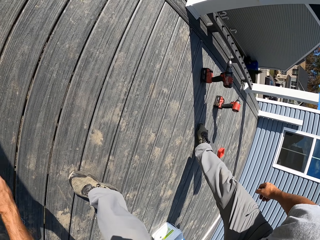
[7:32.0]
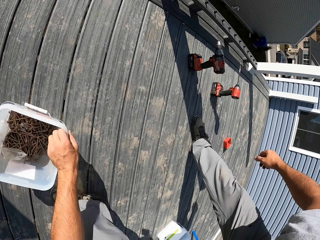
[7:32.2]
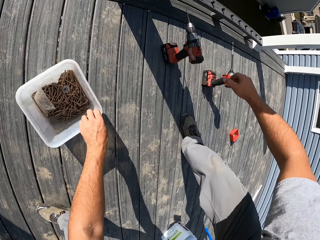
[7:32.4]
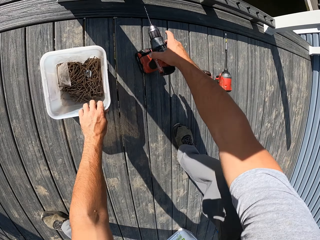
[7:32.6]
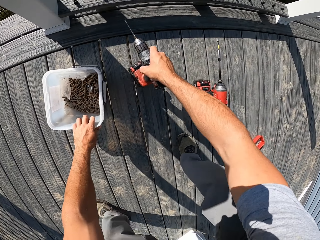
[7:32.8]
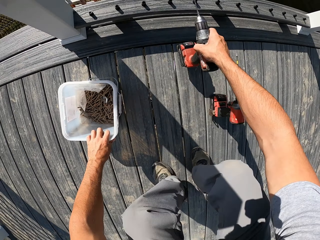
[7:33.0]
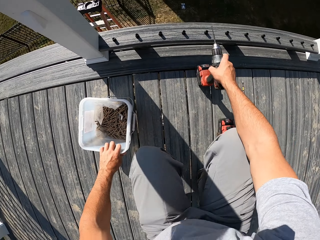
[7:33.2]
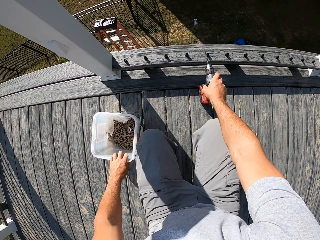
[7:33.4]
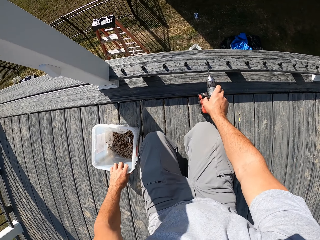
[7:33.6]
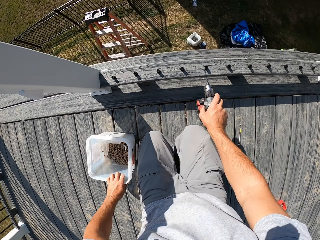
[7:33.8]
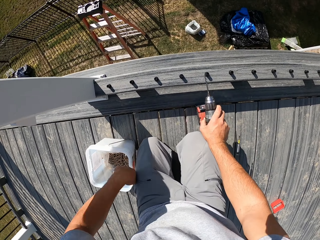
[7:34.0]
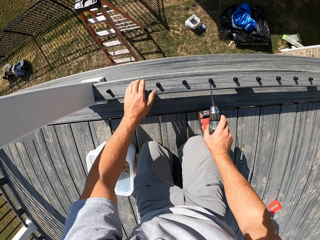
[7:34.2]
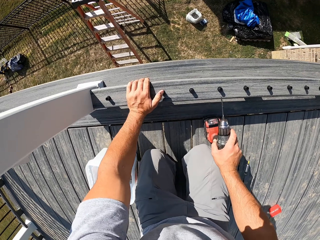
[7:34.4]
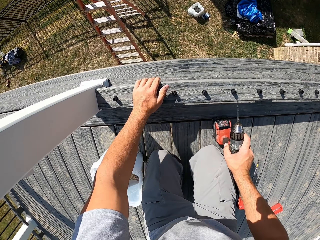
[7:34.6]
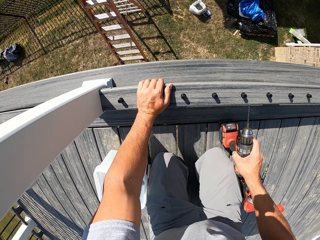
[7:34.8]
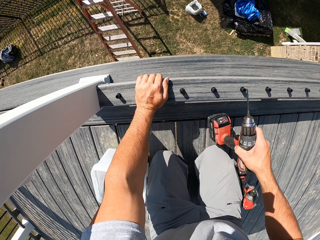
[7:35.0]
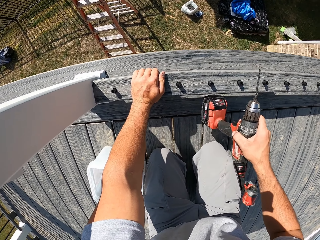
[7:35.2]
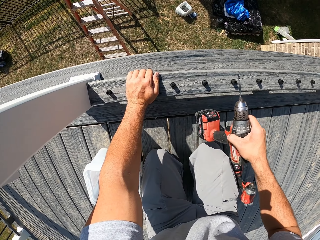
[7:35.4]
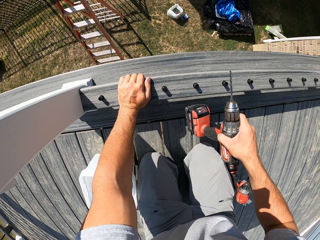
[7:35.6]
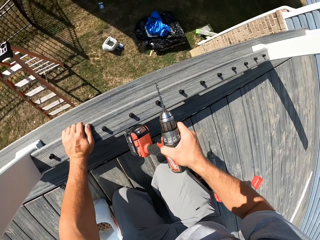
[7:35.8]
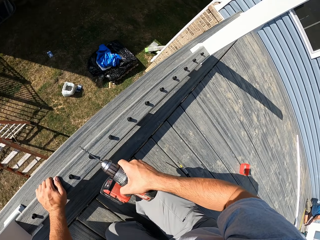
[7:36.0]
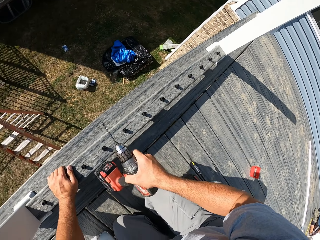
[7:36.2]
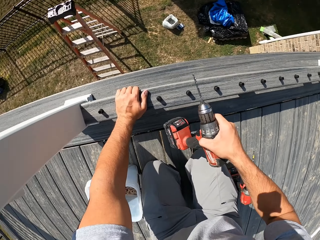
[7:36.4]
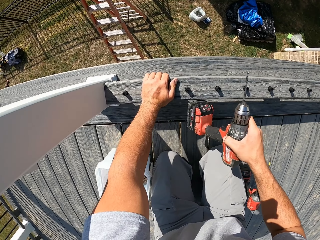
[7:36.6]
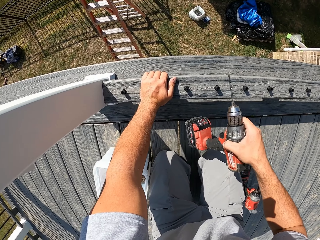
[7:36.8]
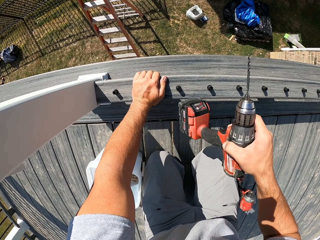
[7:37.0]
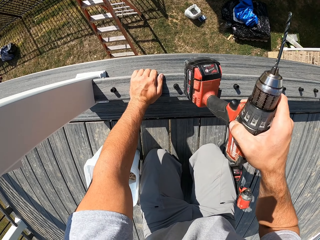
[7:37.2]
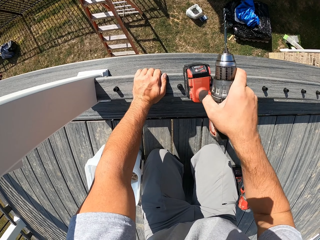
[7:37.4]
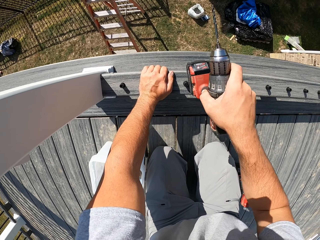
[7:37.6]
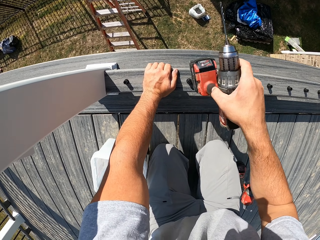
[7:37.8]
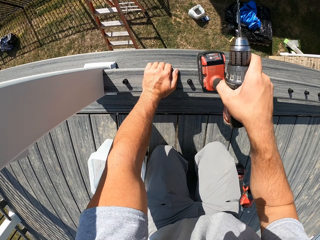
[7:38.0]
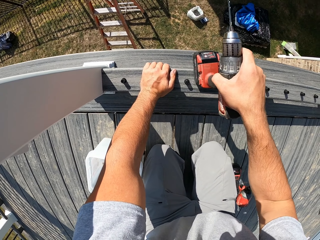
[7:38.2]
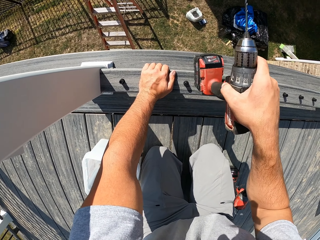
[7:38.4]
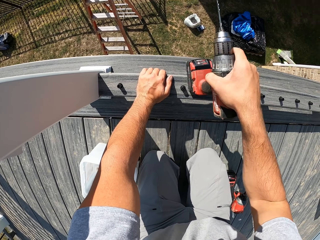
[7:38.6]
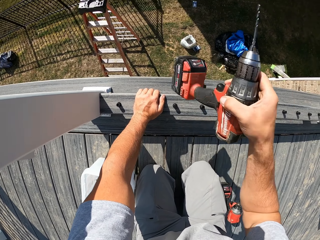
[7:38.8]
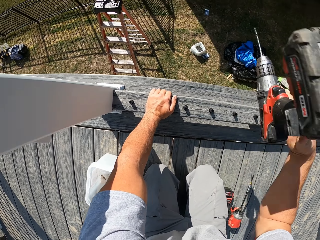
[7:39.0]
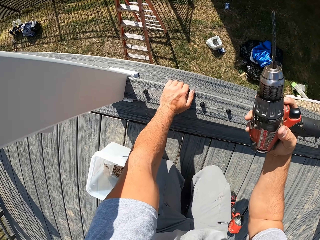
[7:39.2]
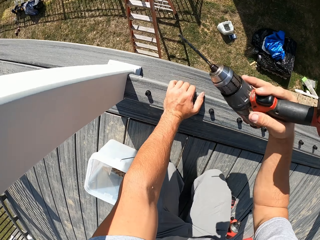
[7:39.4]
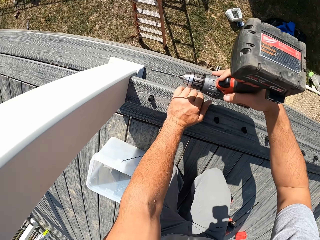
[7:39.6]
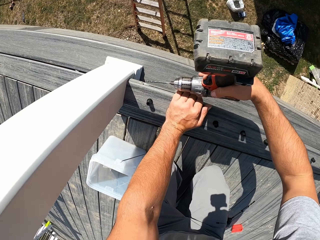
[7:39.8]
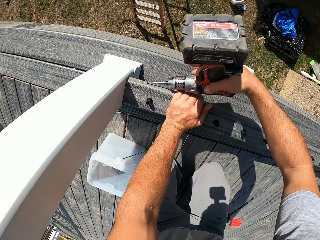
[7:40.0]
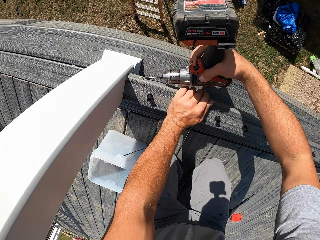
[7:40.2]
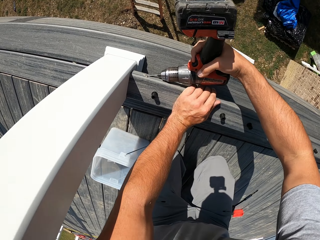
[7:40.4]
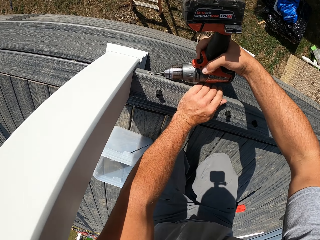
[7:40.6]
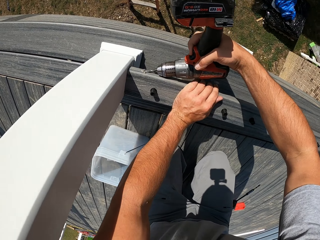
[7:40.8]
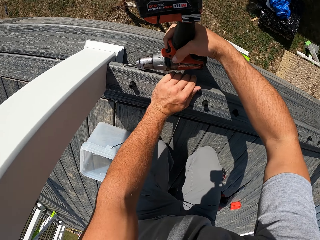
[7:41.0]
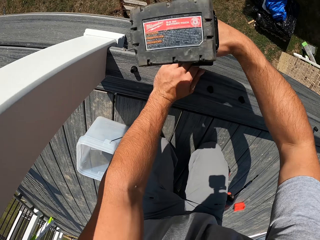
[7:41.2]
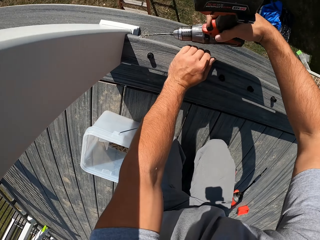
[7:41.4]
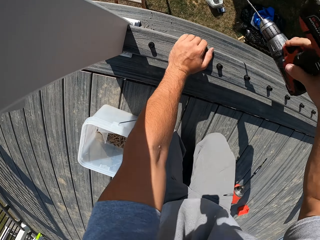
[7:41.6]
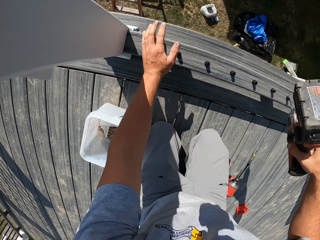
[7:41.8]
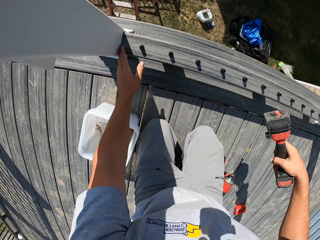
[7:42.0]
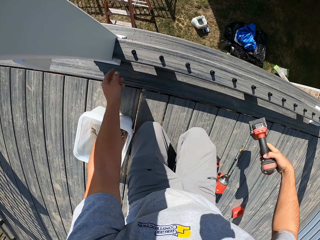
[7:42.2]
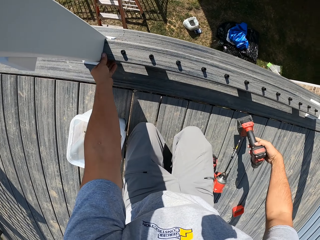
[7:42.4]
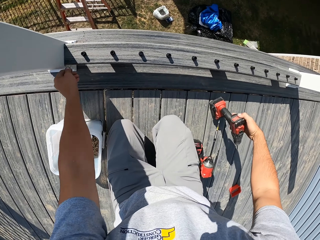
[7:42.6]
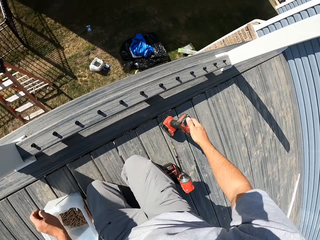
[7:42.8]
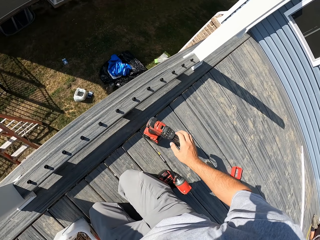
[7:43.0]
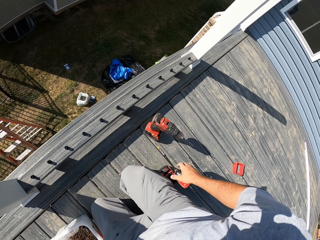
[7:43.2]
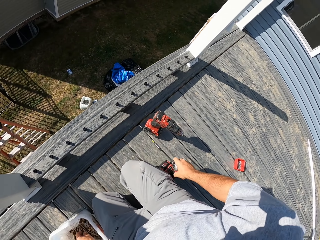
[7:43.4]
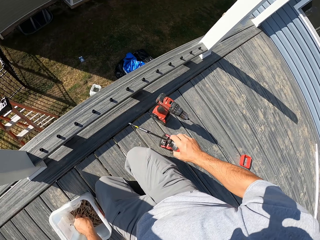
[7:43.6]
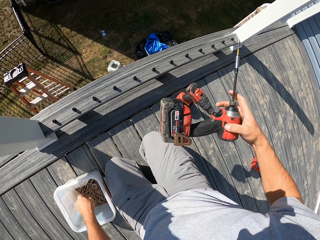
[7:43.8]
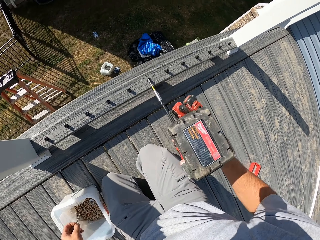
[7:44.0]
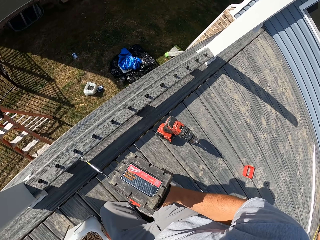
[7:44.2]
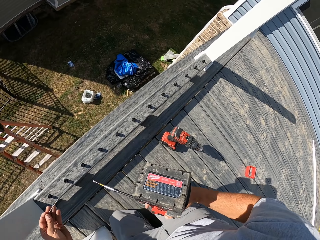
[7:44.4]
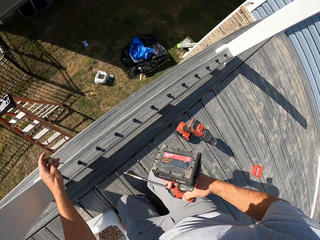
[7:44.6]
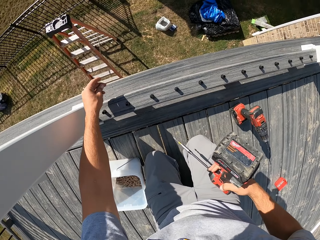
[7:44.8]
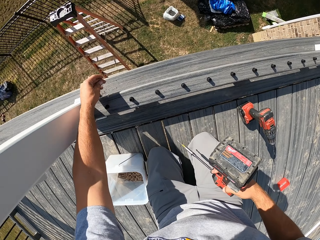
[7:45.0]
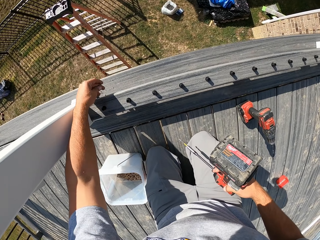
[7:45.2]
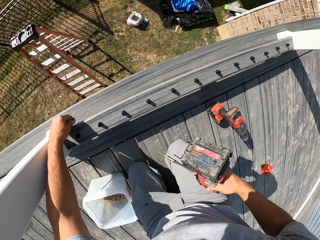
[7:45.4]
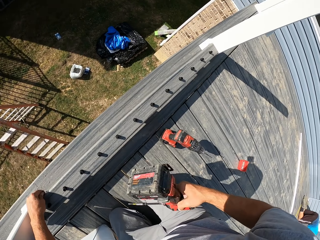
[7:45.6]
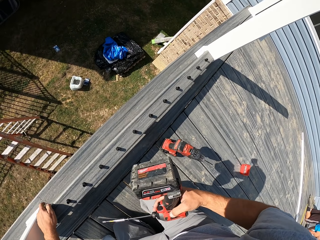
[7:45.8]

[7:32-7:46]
The camera wearer pulls a bucket of screws along the floor. He adjusts the bucket of screws on the floor. He picks up a drill. He moves the drill on the floor. He touches the wood with his left hand. He hits the wood with the drill. He turns the drill. He drills the wood. He holds the wood edges with his left hand. He puts the drill on the ground. He picks up another screw drill from the floor. He turns the drill.

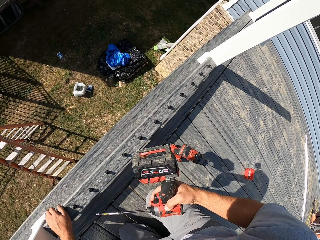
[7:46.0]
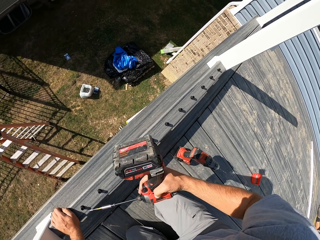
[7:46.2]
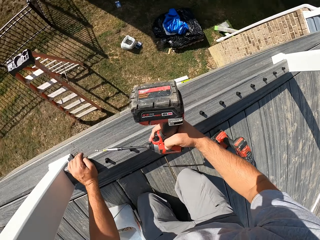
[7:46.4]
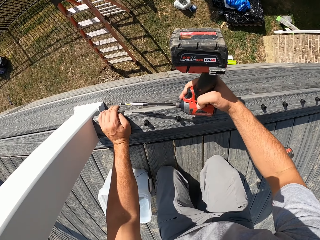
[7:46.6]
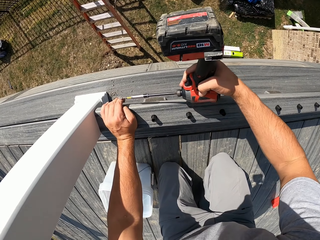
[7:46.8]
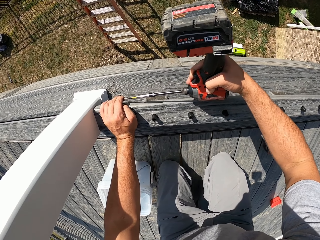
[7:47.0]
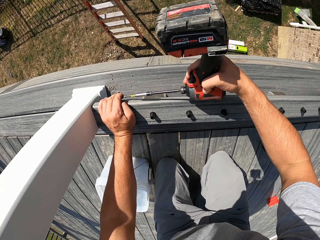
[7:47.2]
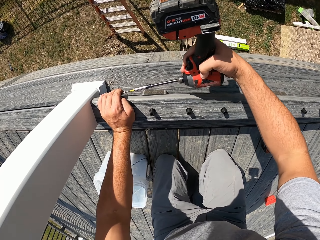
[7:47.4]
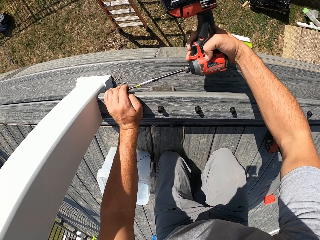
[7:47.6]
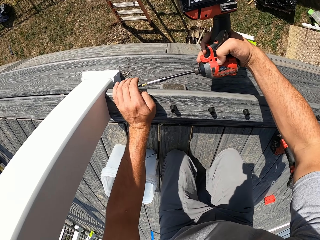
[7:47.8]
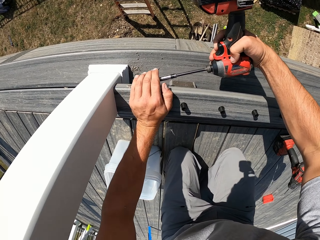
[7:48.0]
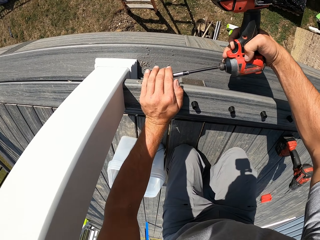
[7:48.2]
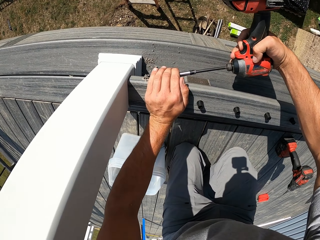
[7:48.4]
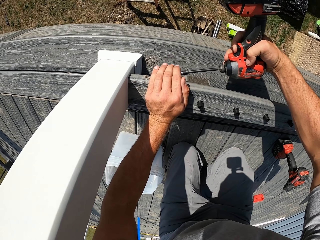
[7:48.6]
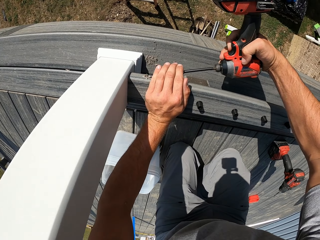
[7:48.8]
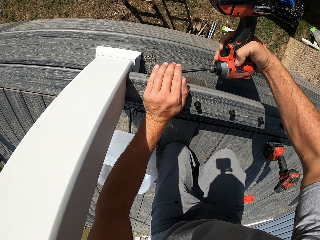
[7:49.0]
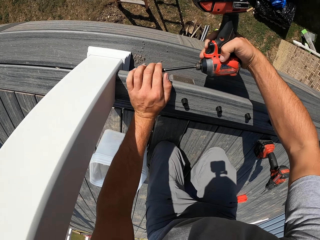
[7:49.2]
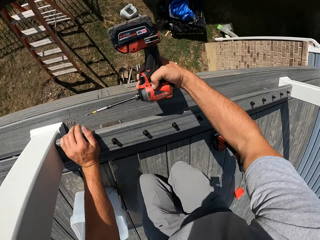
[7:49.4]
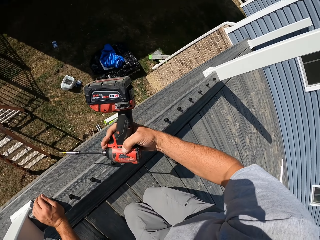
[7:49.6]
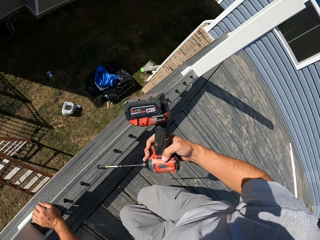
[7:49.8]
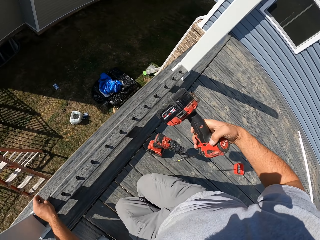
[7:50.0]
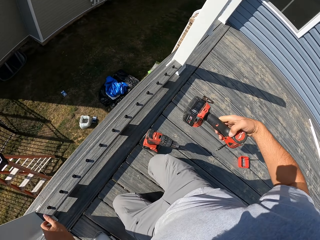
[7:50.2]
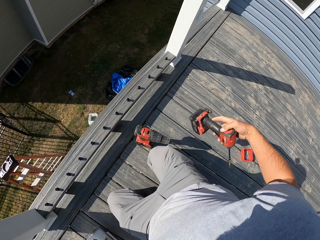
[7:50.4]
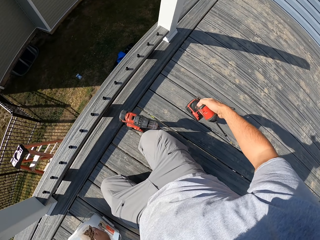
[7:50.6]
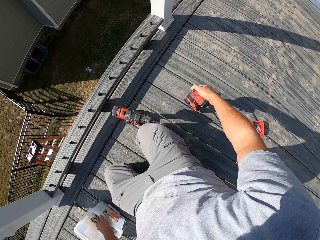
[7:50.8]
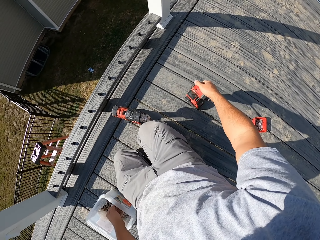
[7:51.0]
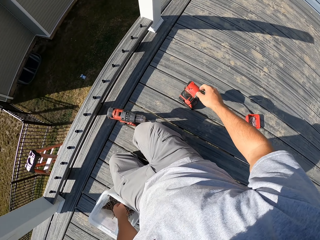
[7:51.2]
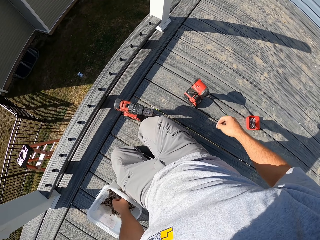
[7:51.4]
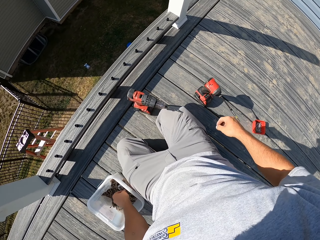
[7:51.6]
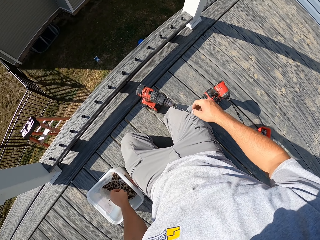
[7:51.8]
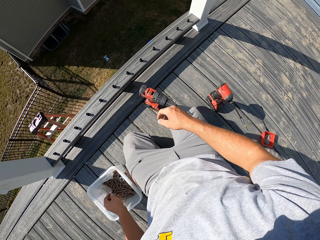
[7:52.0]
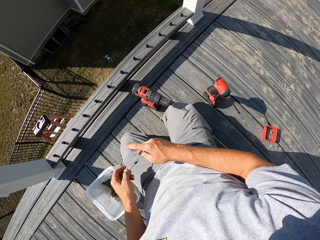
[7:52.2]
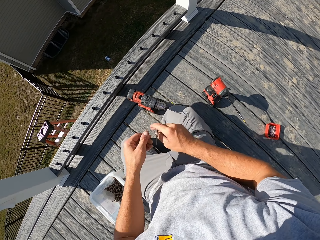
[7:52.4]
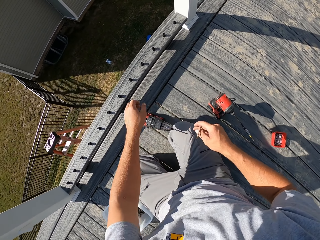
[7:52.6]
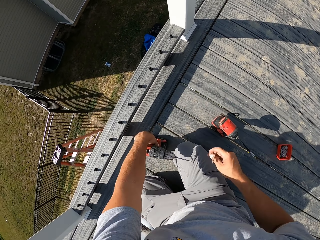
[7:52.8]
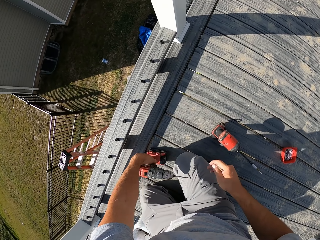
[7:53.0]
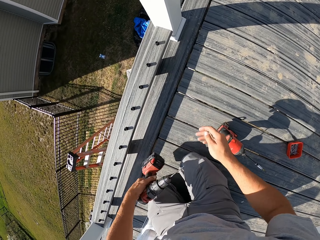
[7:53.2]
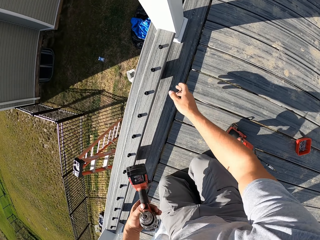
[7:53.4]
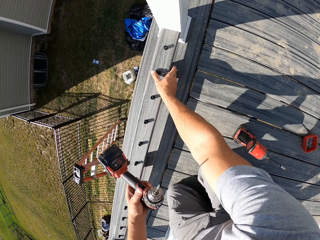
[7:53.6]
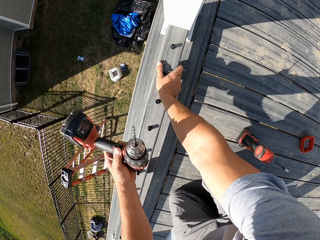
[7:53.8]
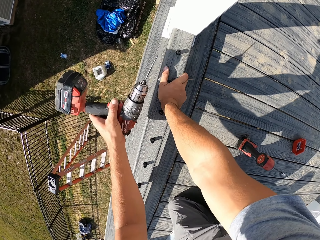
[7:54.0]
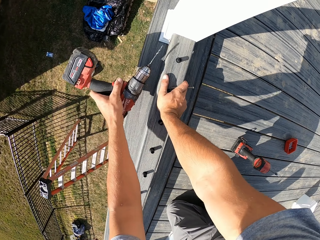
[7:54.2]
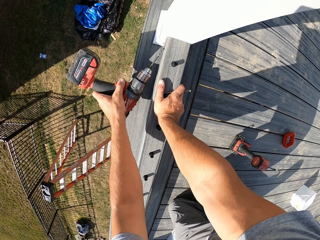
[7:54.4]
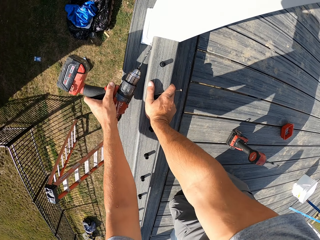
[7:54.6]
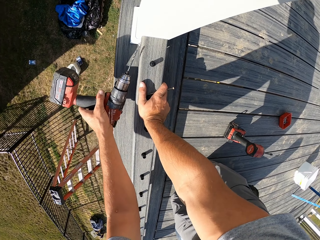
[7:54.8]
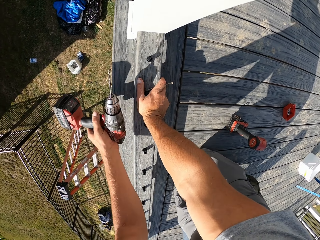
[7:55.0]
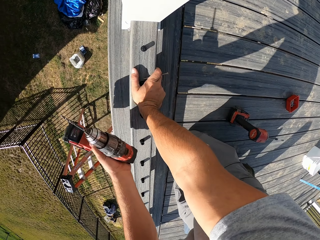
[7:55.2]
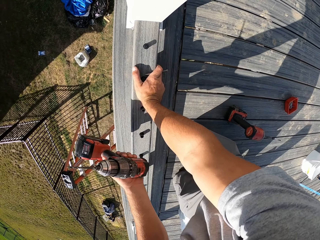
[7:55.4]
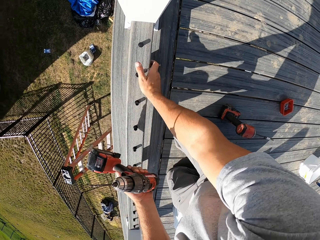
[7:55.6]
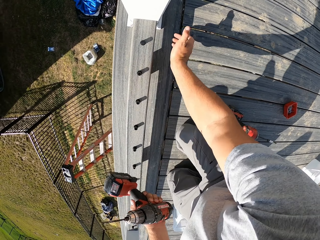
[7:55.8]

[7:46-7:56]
The camera wearer holds a screw on the wood. He holds the wood with his left hand. He drills the screw through the wood with a drill. He turns around the area. He places the drill on the ground. He picks up a screw with his left hand. He moves the screw to his right hand. He picks up the wood drill from the floor. He holds the wood with his left hand. He places the drill on the wood. He drills on the wood.
